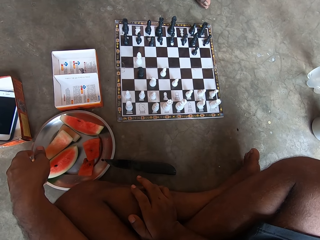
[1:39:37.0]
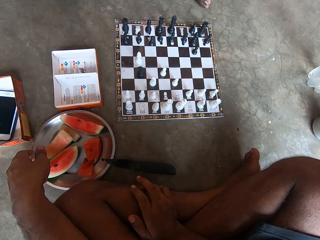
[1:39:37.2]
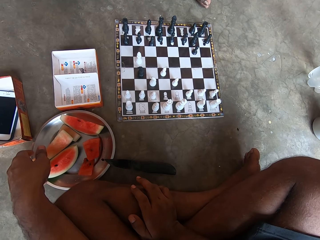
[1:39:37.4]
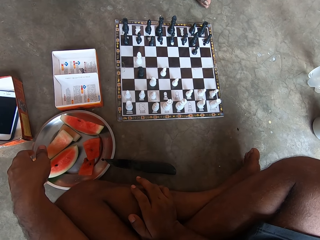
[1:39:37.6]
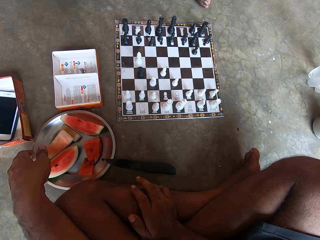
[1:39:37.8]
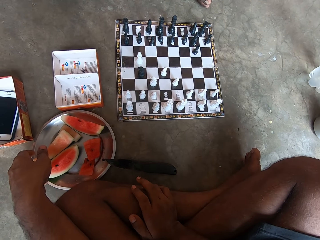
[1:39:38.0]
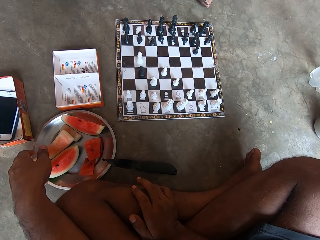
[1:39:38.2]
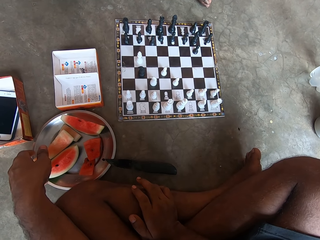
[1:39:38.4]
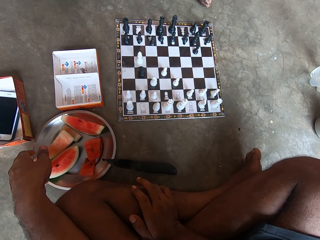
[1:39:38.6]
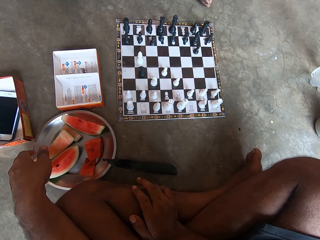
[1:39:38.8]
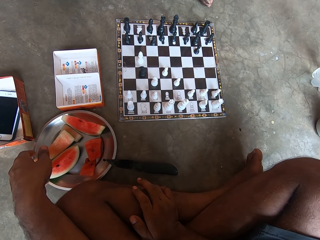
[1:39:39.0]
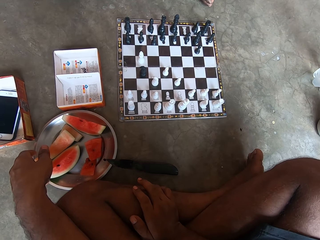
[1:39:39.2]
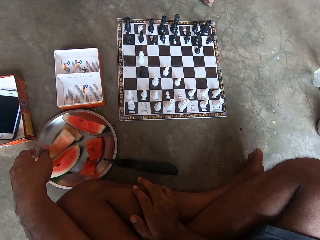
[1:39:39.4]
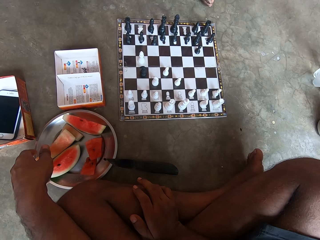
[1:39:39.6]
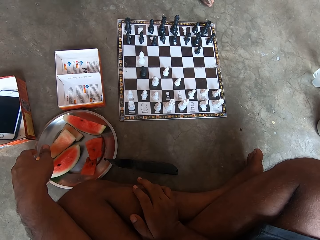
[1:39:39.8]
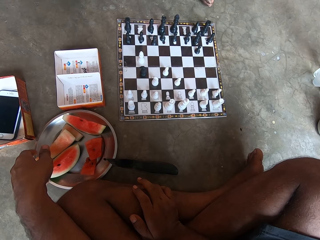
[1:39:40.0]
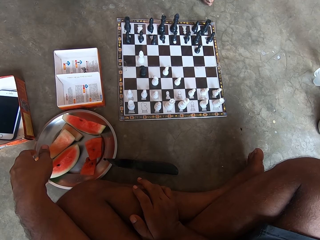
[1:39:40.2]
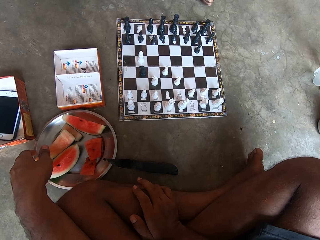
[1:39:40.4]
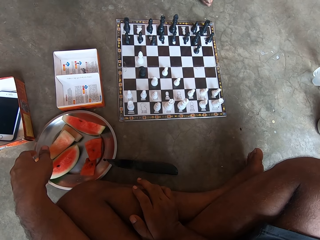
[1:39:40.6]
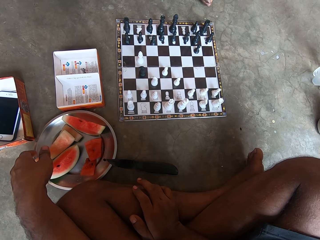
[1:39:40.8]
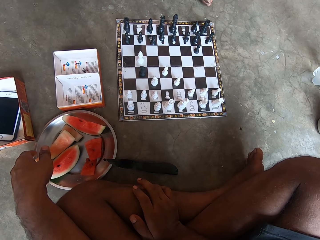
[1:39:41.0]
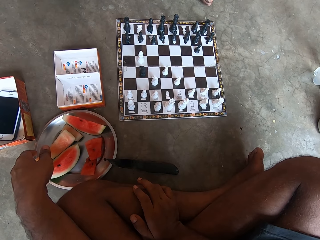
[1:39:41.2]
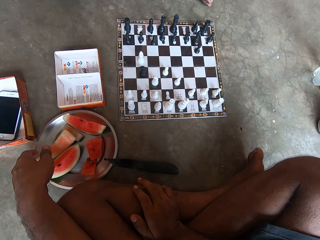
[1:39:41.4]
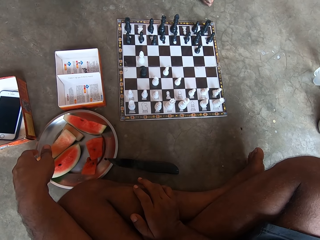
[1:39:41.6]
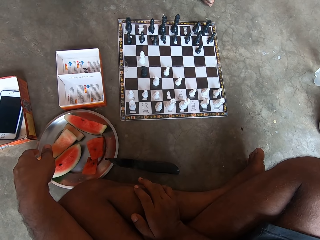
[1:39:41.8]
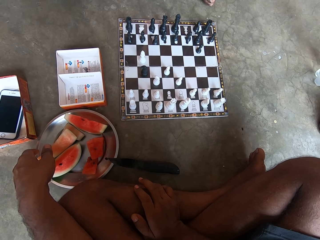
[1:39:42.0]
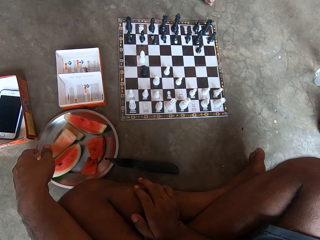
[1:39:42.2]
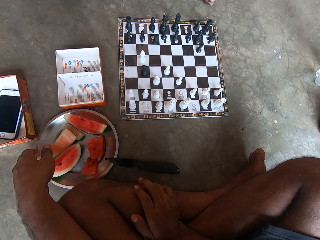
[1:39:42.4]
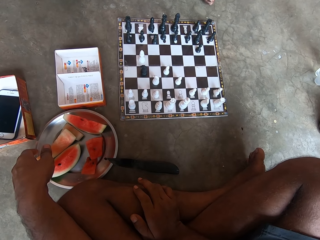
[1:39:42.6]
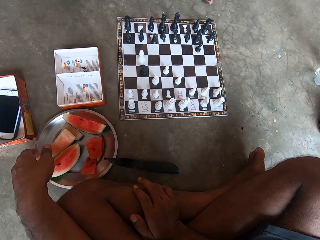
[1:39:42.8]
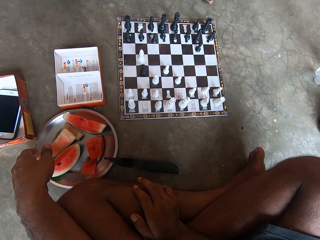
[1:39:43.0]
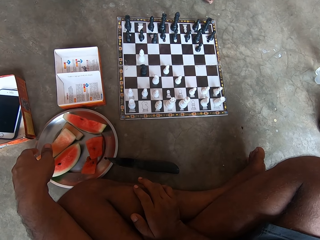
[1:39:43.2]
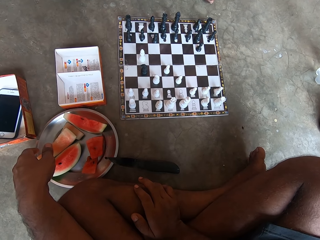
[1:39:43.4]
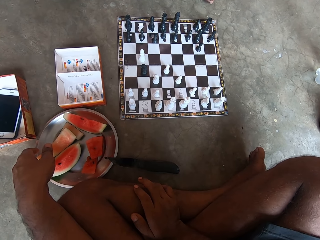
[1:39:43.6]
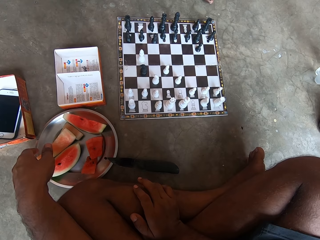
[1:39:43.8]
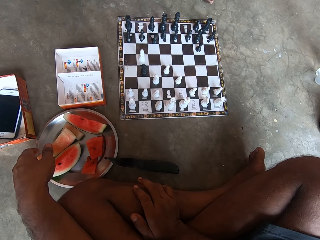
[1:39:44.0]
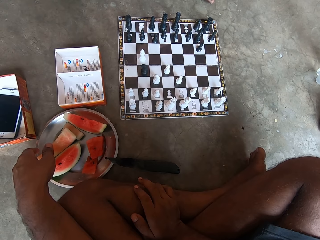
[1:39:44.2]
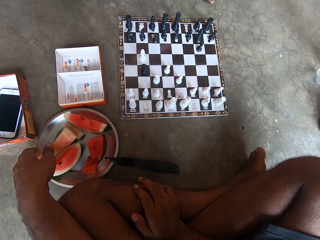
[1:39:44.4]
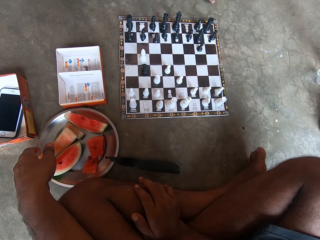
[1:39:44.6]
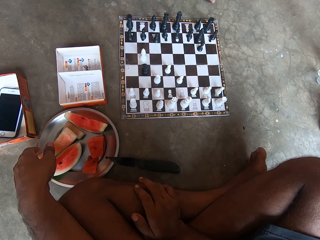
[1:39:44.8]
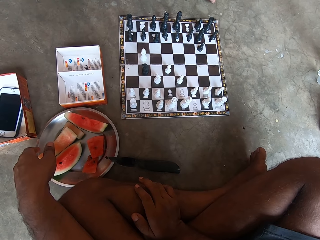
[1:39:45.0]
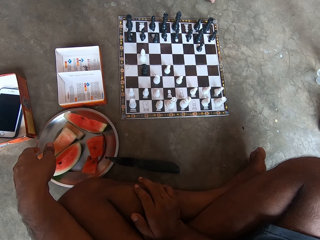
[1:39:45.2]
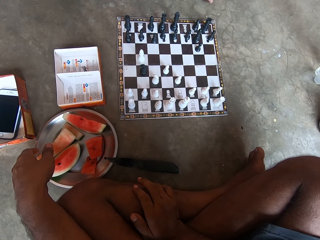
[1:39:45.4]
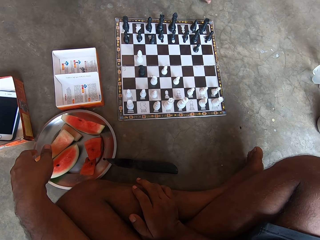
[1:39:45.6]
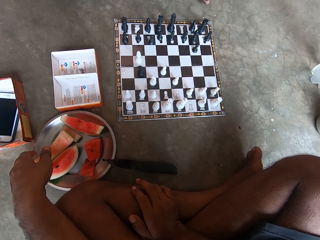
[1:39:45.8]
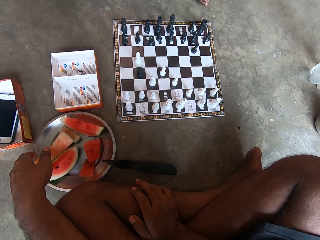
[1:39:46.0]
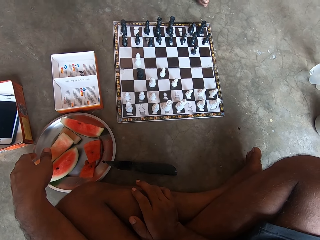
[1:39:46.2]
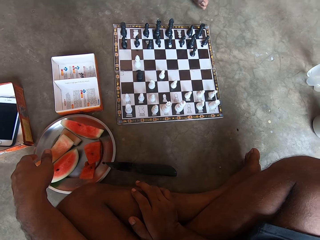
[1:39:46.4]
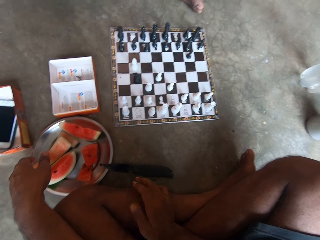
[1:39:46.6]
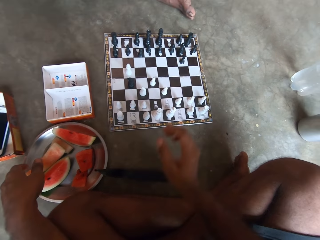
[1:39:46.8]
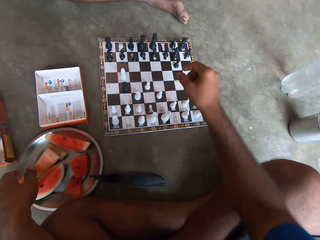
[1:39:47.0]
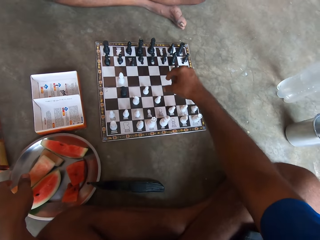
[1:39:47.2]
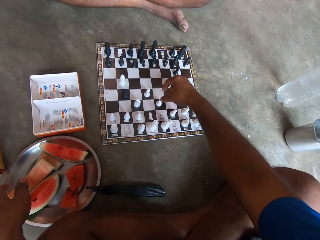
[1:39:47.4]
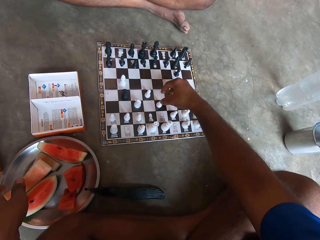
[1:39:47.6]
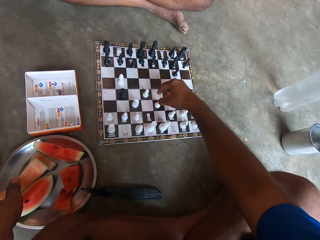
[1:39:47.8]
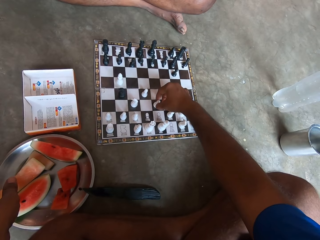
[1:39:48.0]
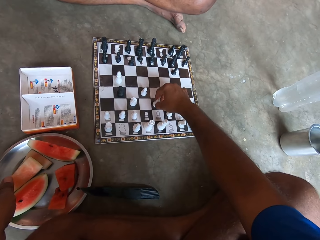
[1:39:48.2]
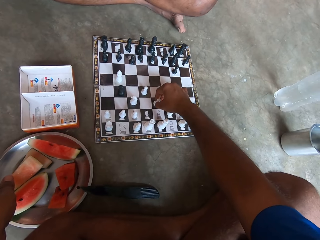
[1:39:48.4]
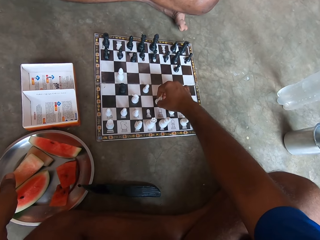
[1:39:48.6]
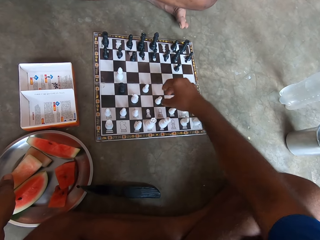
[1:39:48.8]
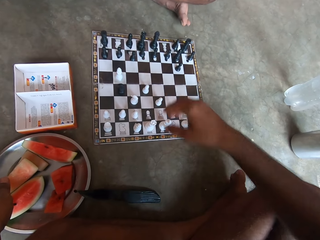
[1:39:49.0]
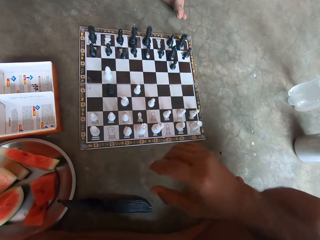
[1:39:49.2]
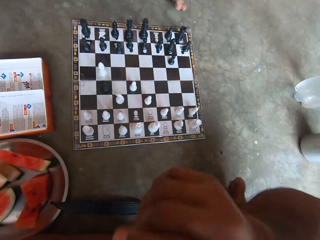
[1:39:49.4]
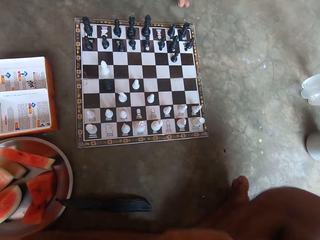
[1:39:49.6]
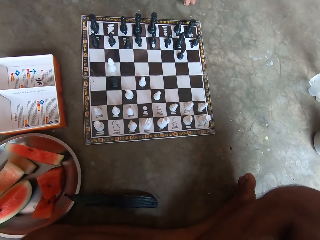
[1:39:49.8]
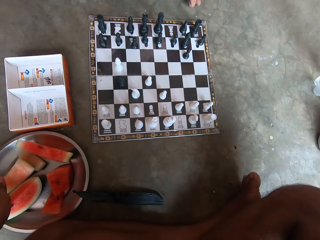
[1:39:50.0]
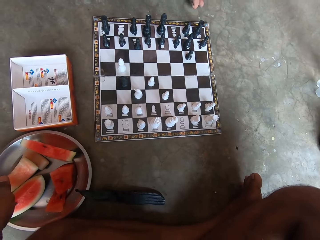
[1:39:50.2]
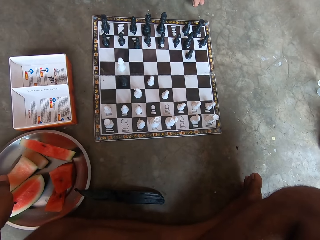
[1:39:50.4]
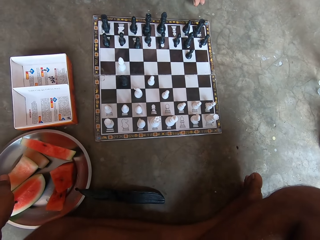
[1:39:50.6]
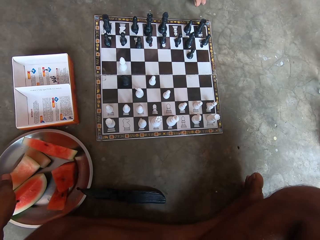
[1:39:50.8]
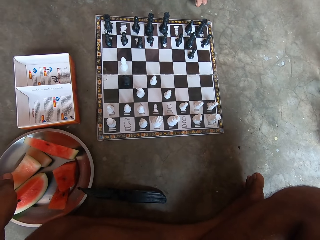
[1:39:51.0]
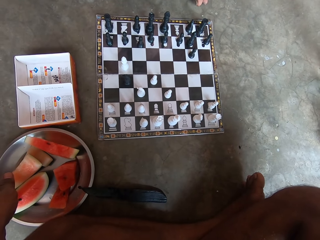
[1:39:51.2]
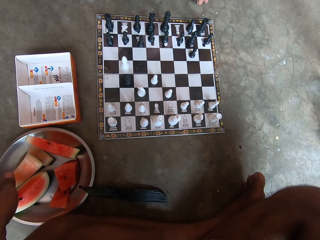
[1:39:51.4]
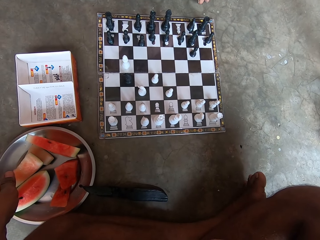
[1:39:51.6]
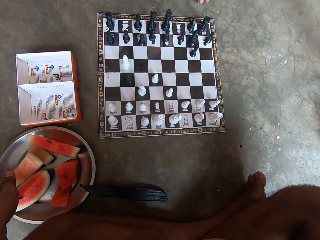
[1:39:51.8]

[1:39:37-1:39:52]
The camera wearer touches one of the chess pieces. He holds the game player. He touches his chin with his right hand.

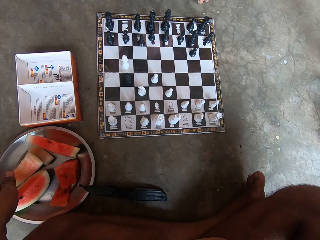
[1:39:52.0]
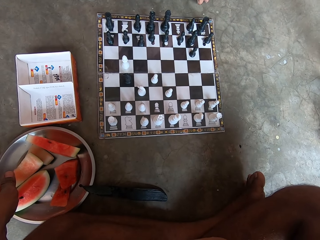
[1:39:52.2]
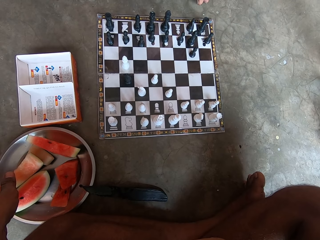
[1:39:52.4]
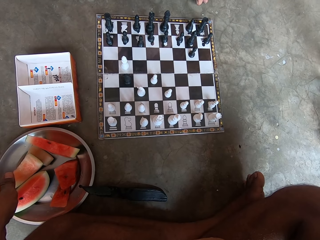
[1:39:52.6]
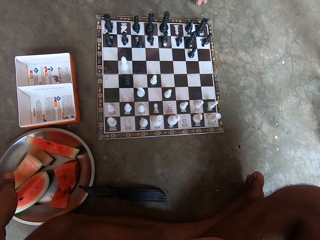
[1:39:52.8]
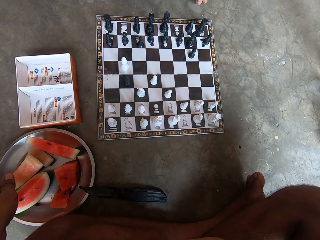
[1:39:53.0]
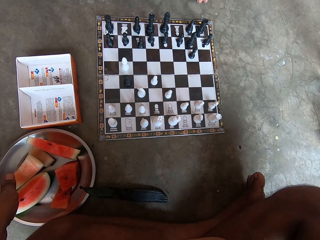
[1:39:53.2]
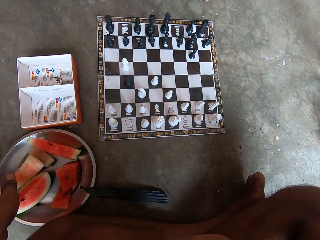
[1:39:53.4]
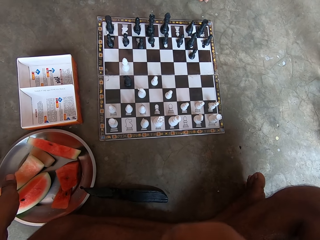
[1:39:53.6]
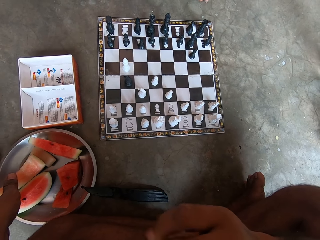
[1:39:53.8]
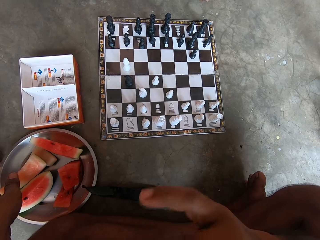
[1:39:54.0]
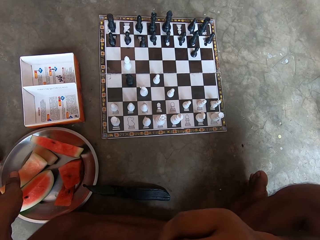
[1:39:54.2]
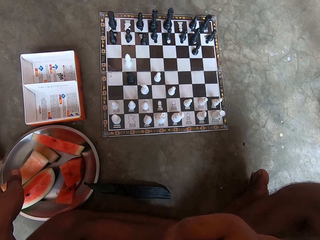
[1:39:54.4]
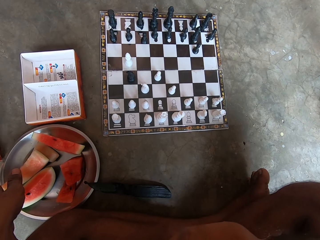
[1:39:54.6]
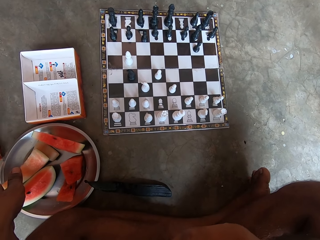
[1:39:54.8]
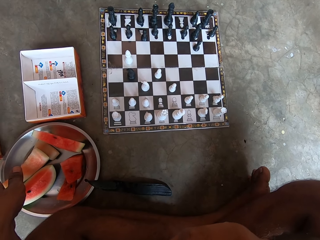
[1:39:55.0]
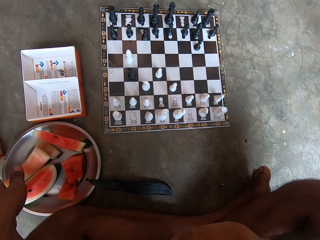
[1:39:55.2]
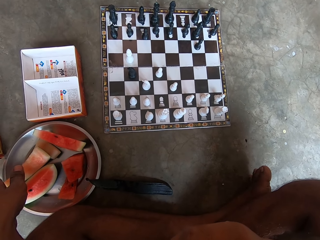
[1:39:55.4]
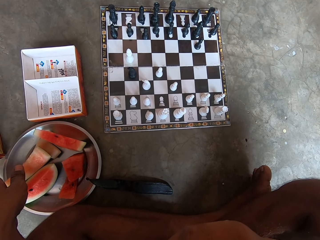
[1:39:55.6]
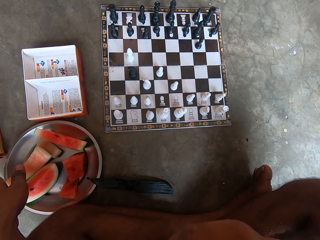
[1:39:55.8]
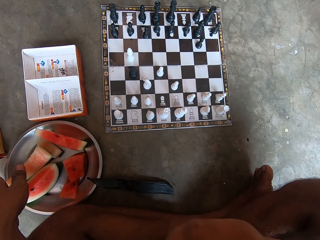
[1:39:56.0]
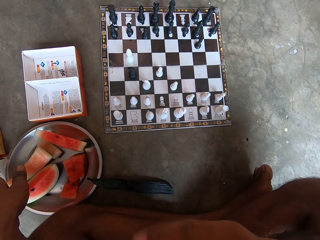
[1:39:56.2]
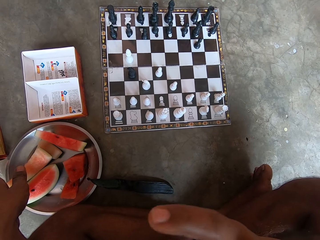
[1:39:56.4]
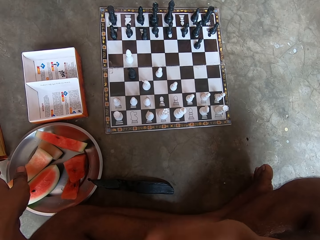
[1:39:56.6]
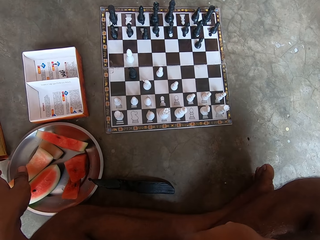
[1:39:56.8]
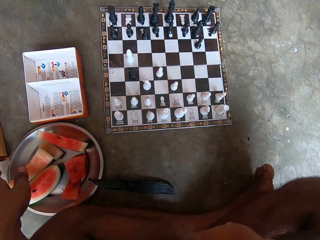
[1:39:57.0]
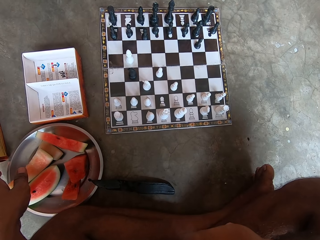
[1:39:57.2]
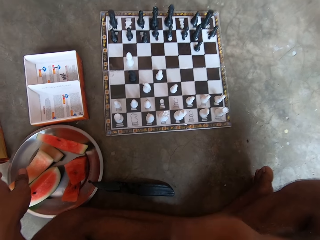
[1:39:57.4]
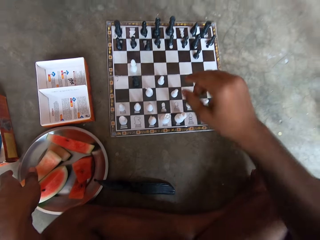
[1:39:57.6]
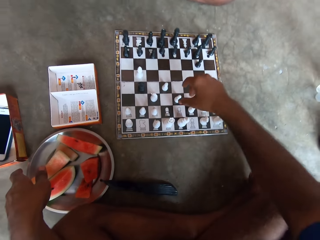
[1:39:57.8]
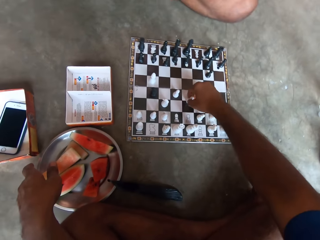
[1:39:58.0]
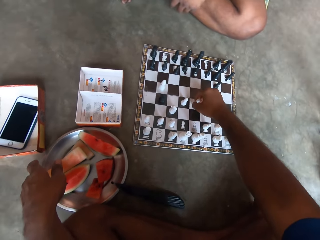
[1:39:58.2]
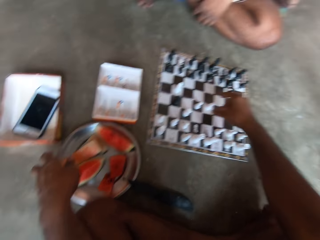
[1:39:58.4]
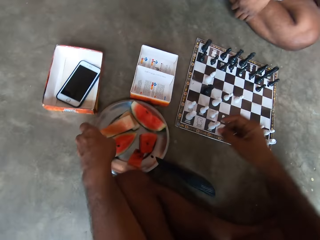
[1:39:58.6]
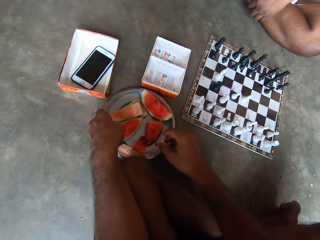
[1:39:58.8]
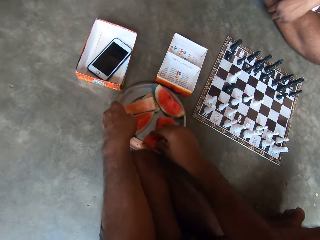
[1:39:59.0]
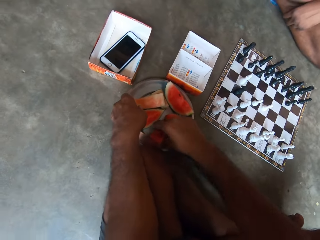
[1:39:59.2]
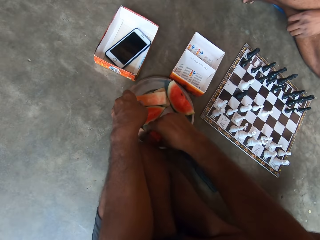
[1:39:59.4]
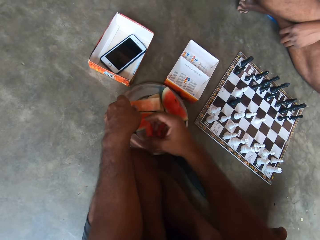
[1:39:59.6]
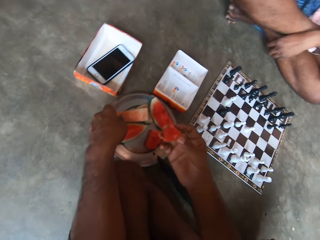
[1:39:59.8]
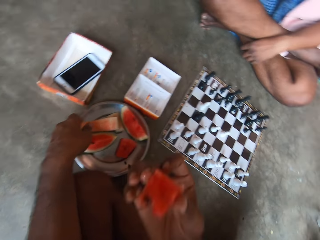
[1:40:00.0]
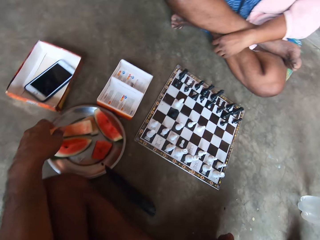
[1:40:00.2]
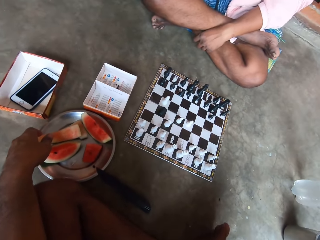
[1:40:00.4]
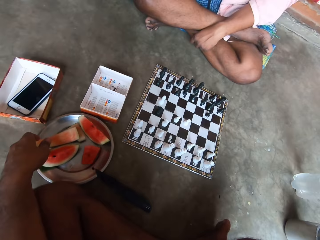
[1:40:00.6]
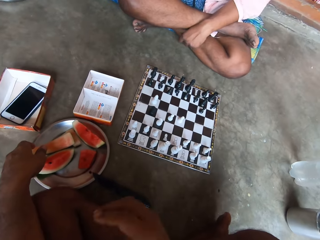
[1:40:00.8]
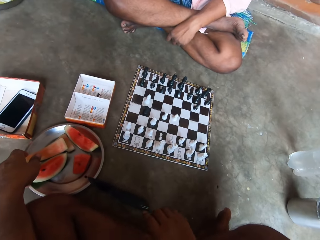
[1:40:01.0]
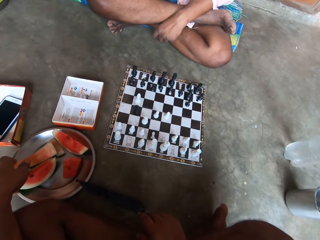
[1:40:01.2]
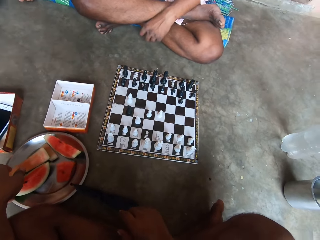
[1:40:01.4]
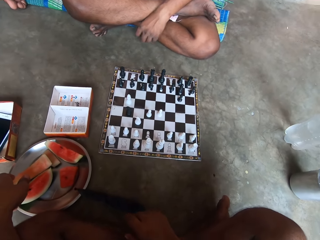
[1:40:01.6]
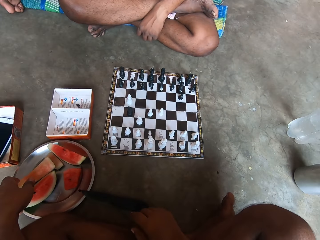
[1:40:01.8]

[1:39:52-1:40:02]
The camera wearer gesticulates with his right hand. He moves a piece on the chess board with his right hand. He plays. He picks up watermelon from a tray on the floor and eats the watermelon.
